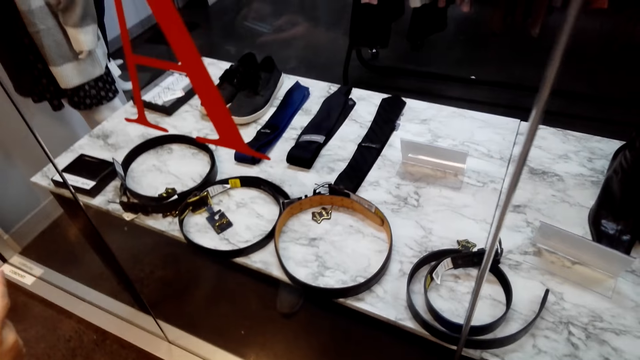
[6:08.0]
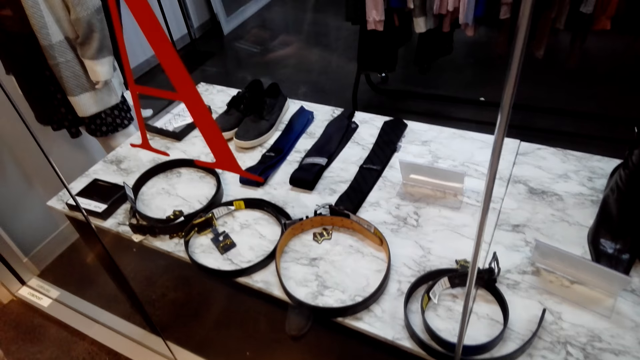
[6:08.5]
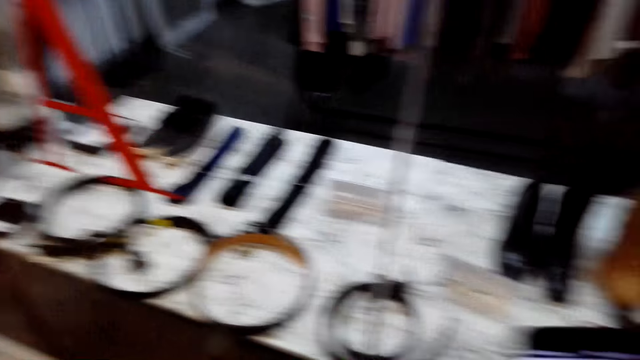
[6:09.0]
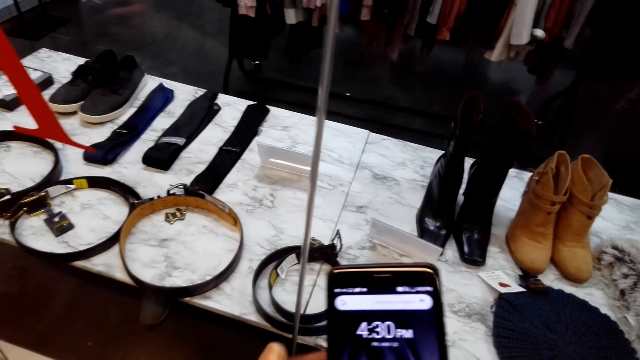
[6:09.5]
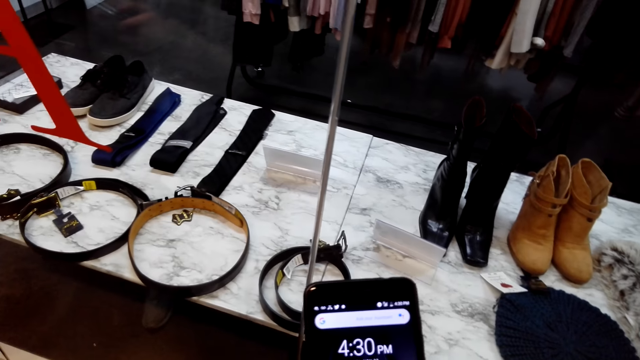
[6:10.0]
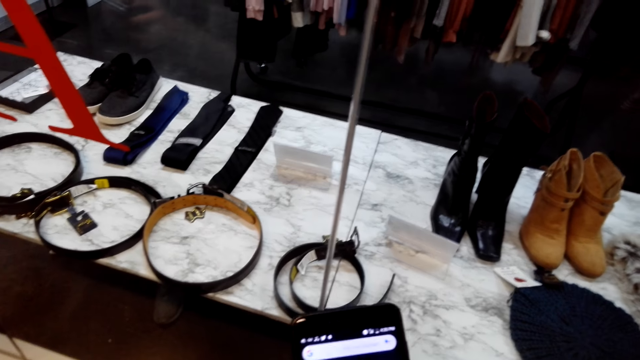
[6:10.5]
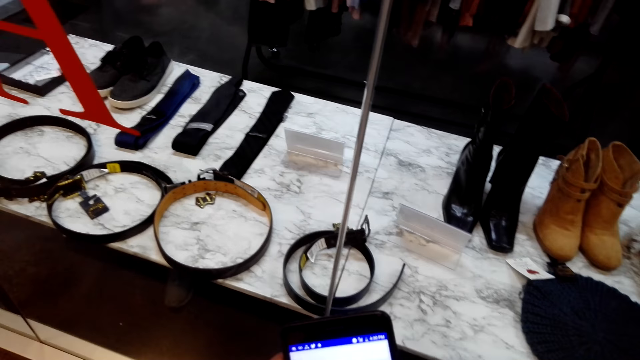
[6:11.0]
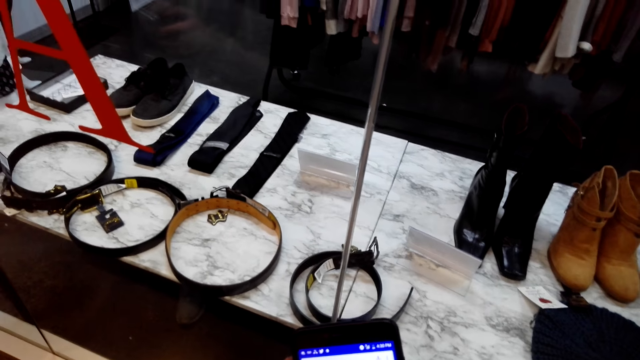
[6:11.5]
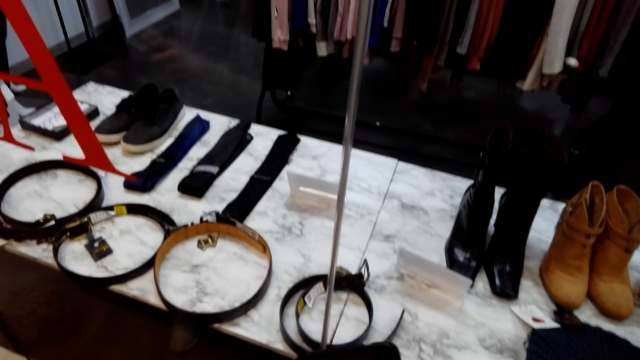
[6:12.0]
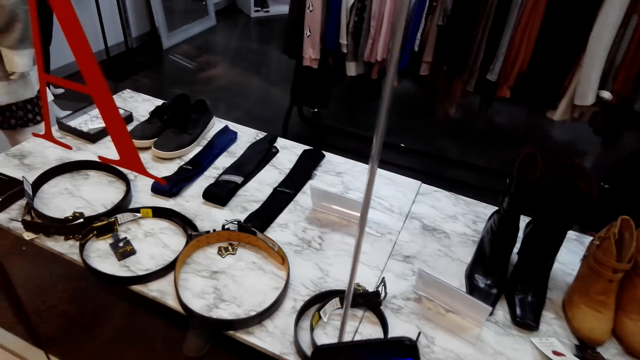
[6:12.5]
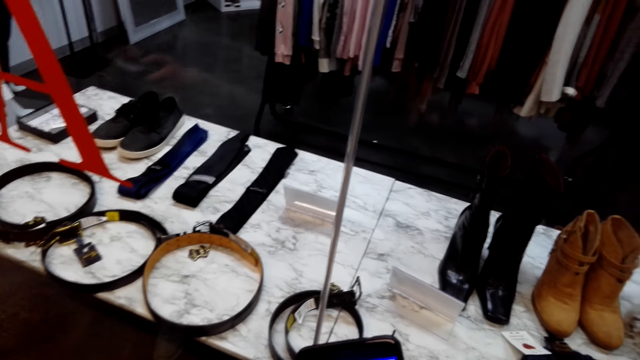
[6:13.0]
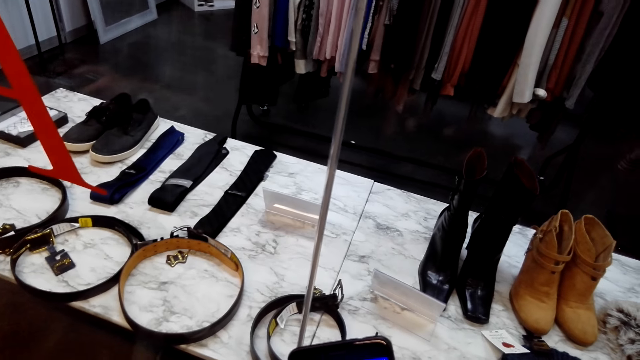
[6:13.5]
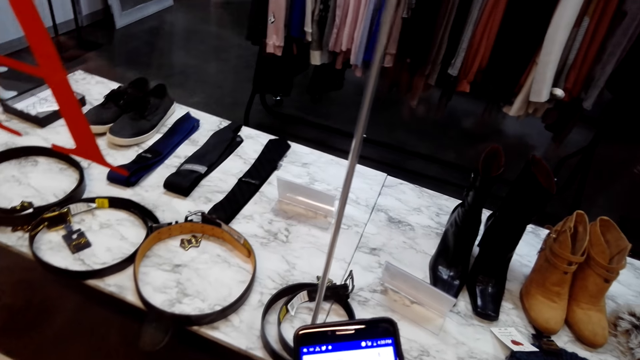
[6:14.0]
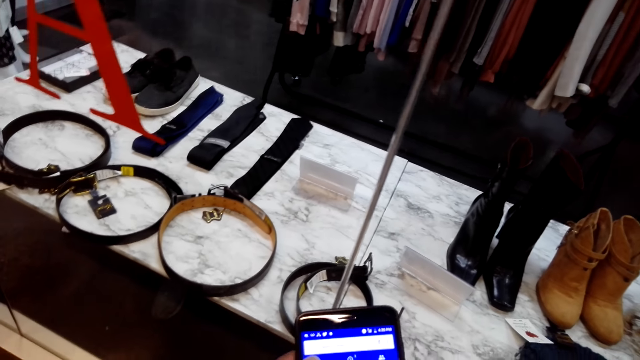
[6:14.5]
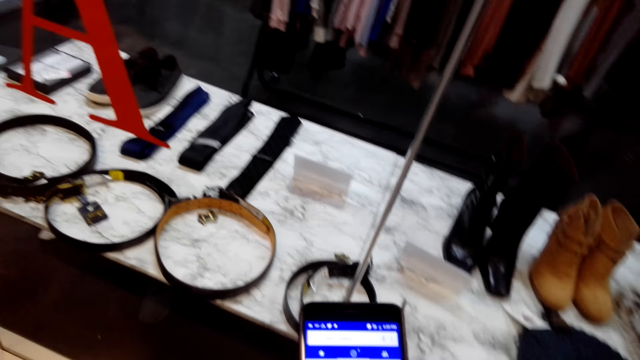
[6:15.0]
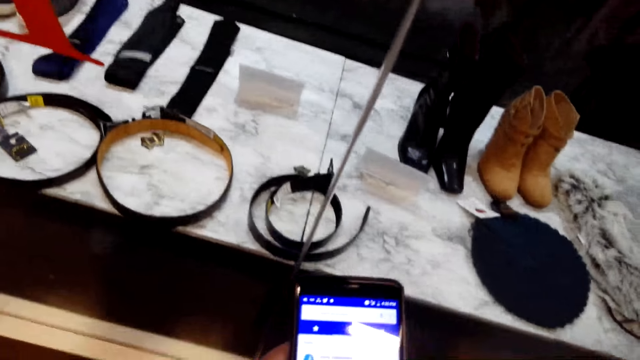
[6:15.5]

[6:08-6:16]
The camera wearer swipes on the phone's screen.

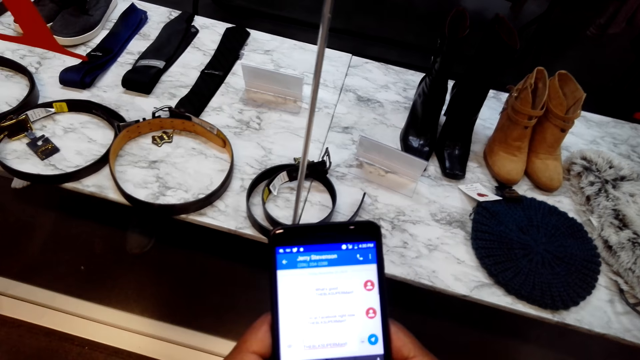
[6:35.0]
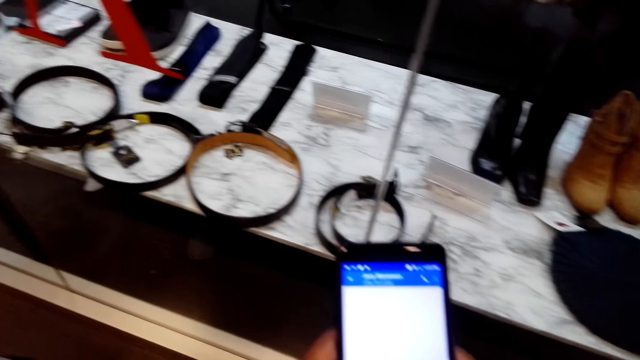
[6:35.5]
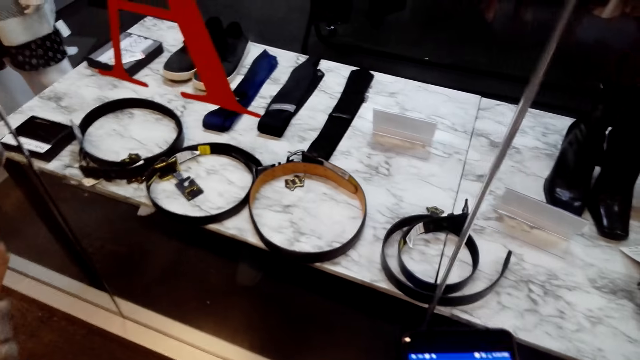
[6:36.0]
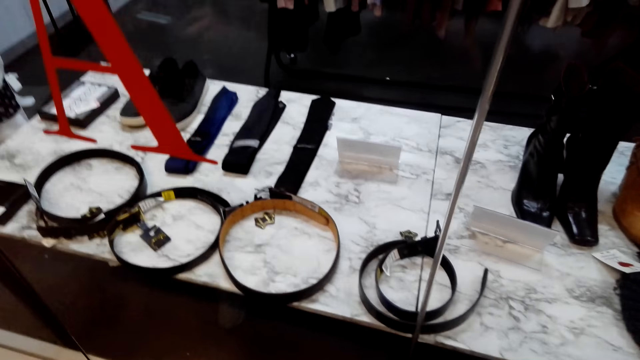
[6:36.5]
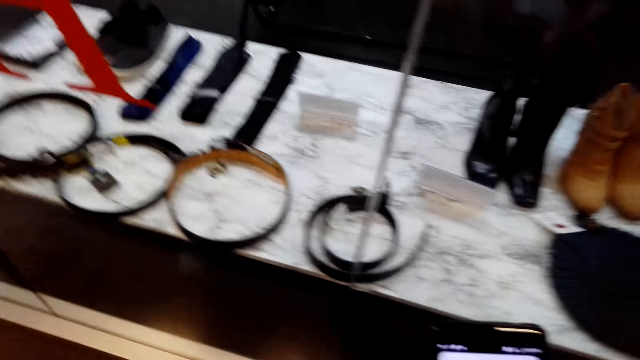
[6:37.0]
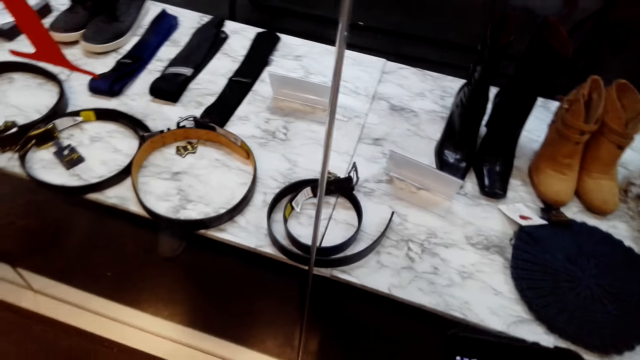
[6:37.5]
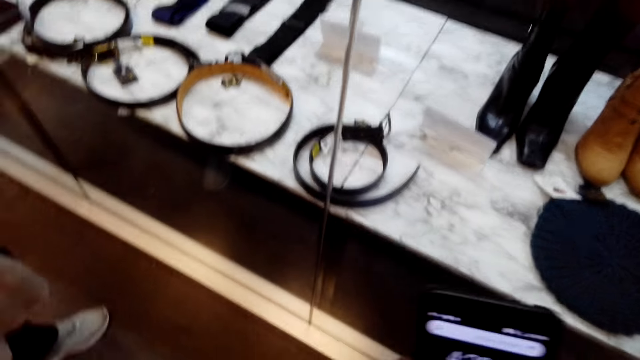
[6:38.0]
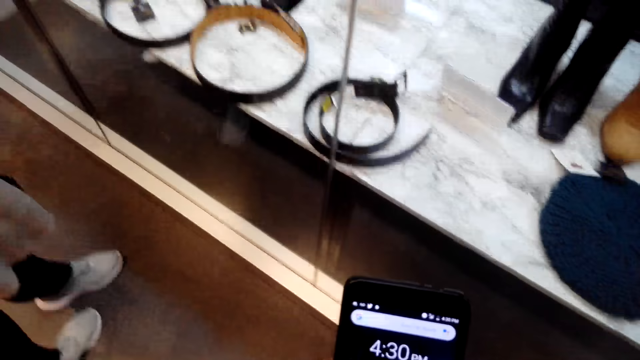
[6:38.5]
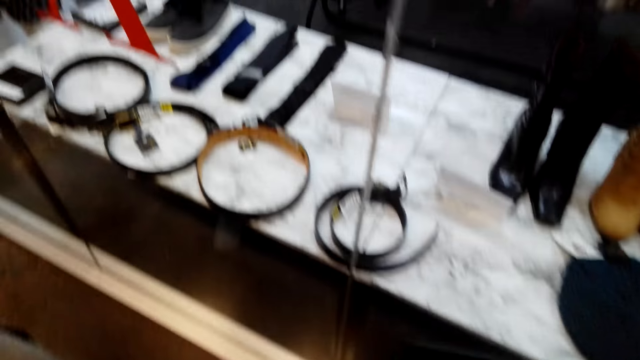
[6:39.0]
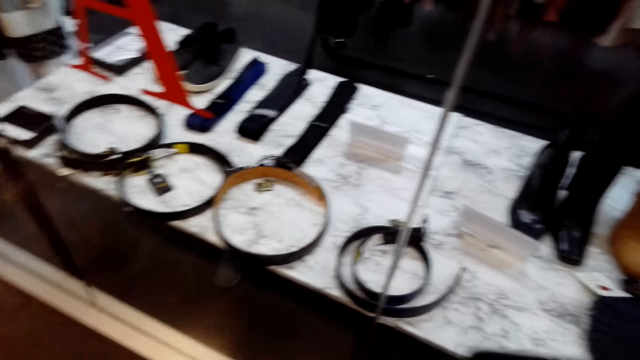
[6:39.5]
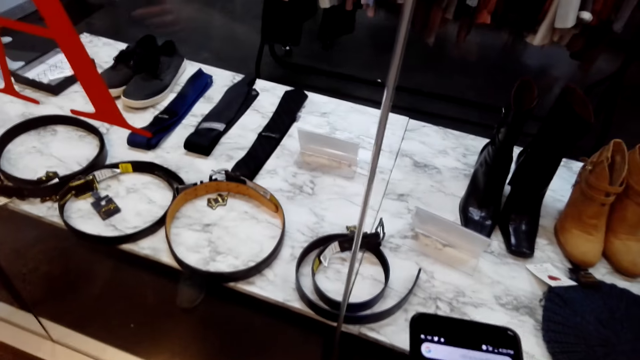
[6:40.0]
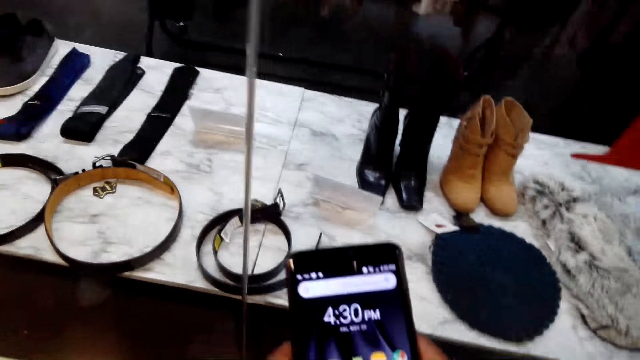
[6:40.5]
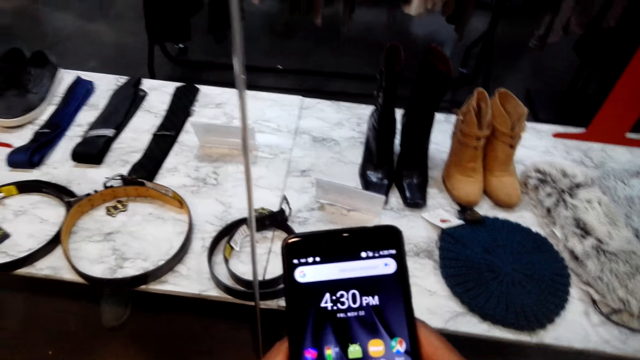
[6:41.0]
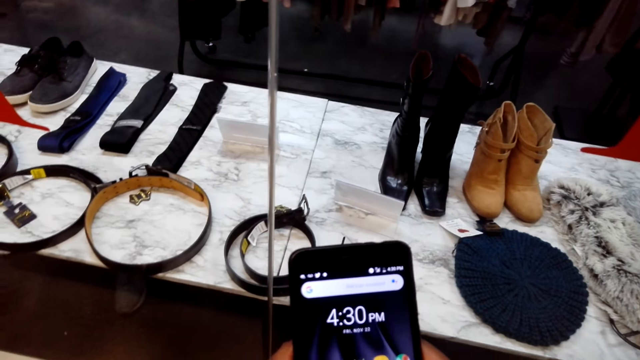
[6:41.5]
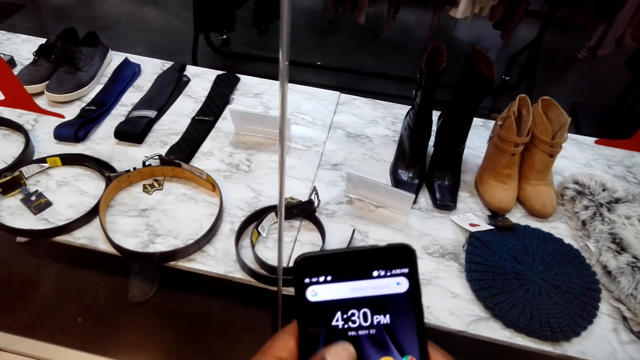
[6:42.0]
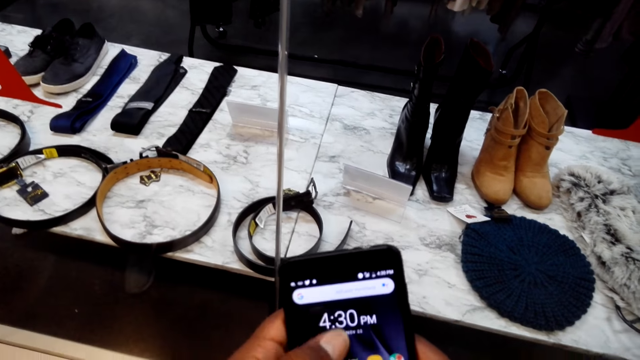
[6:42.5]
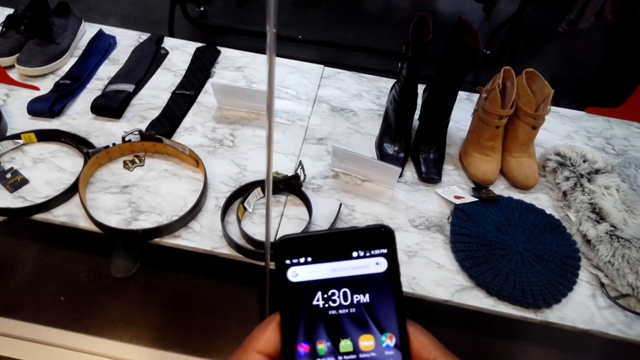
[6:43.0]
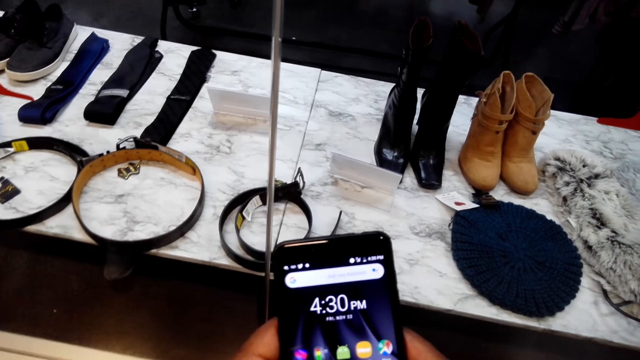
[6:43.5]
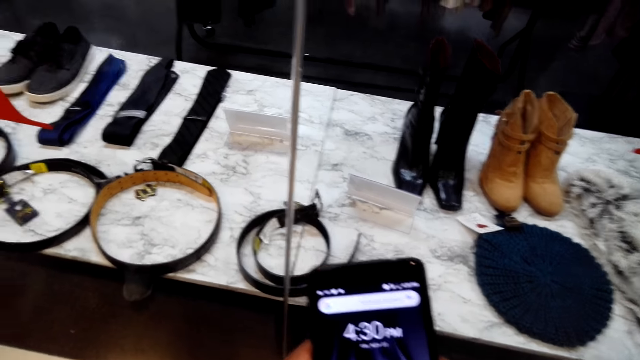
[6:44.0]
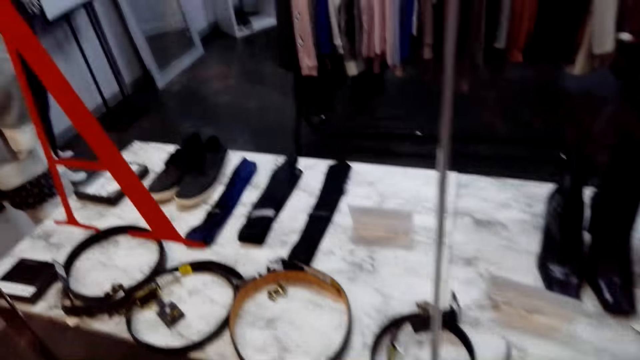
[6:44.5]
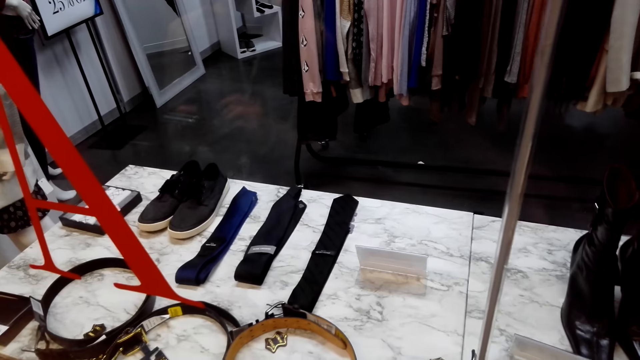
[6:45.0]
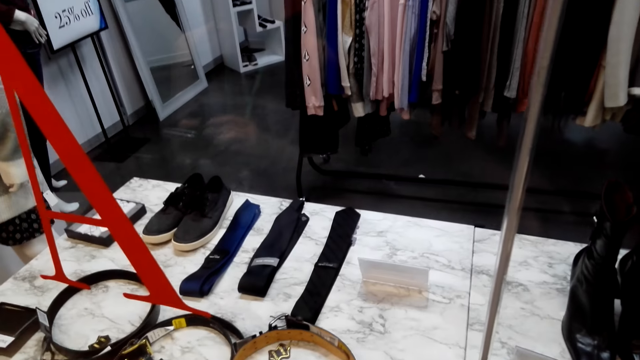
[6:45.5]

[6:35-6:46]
The camera wearer looks at the display. They look at the belt. They scroll the phone. They look at the phone. They look at the display. They look at the belt.

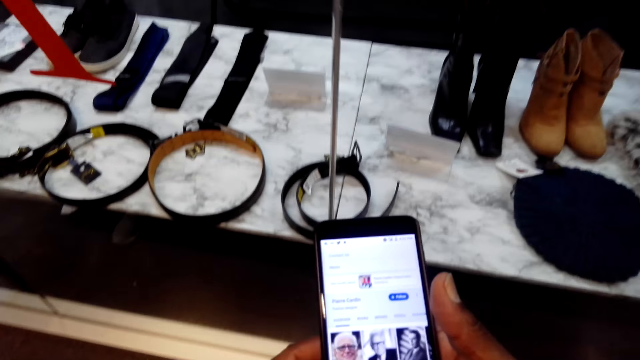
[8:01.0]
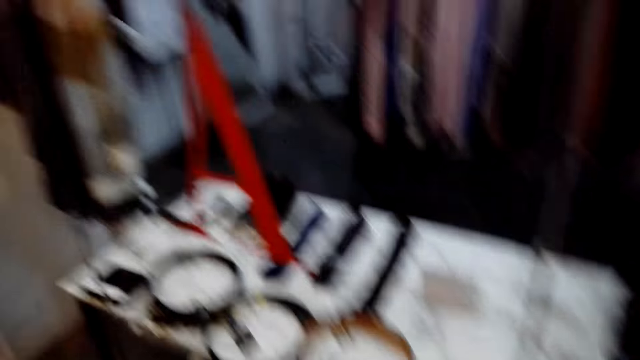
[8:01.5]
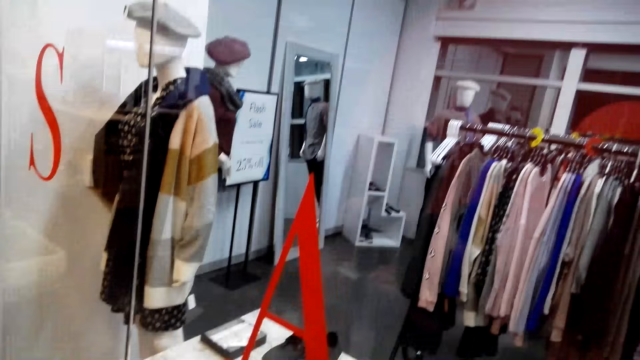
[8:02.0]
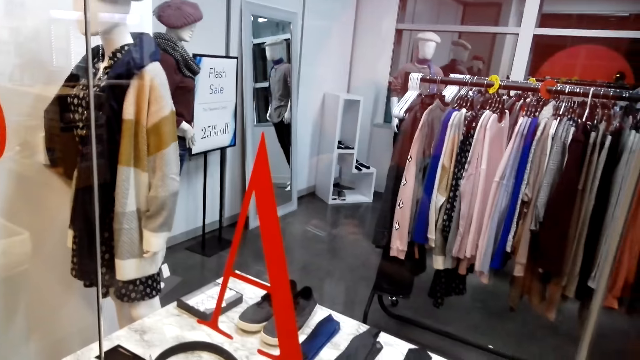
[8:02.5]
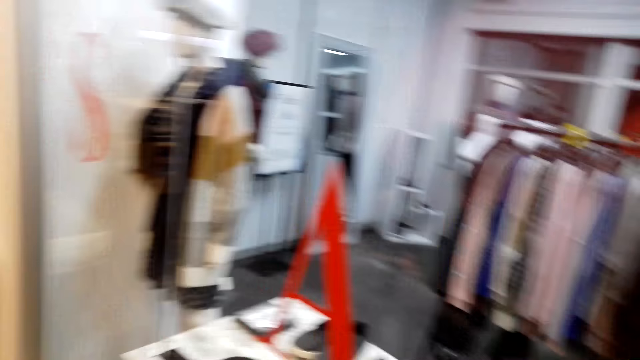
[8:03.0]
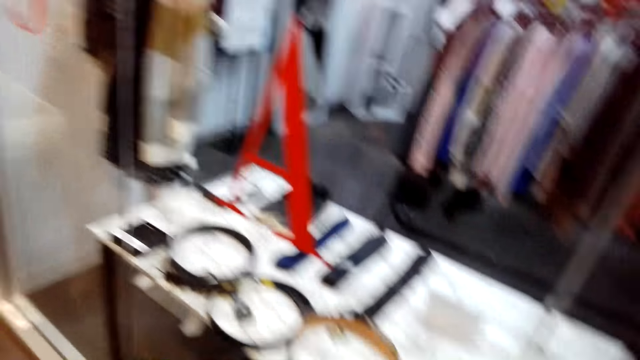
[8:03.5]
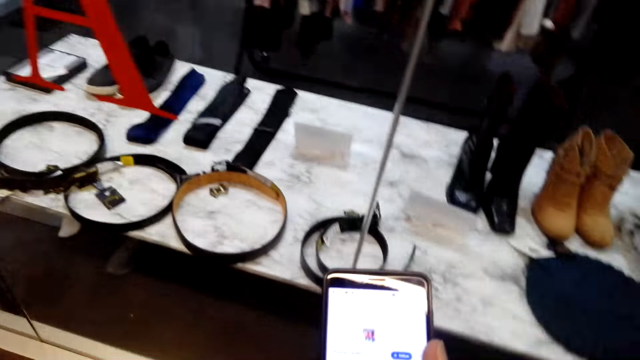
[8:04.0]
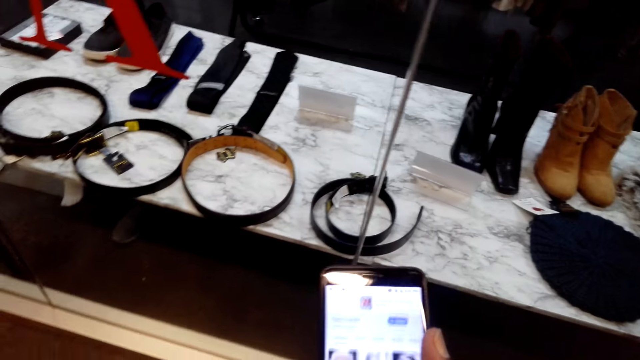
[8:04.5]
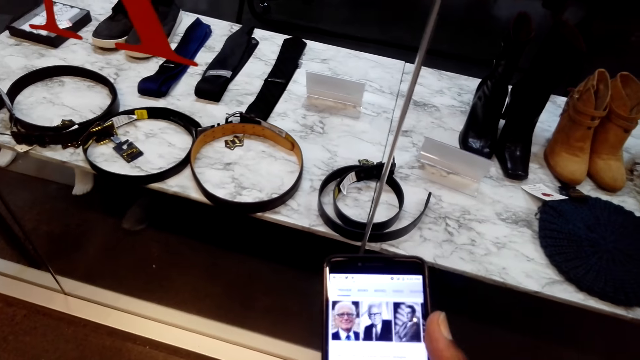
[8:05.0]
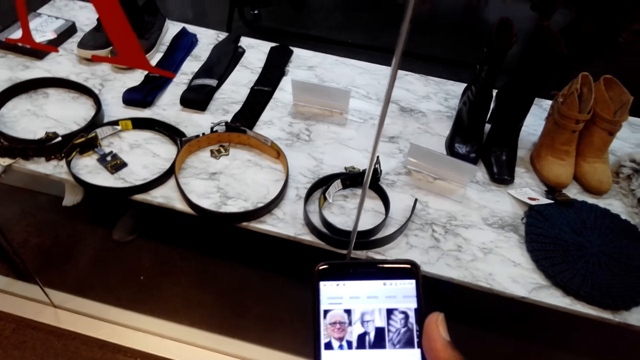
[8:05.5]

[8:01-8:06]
The camera wearer looks at the display. They look at the clothes. They swipe on the phone's screen.
